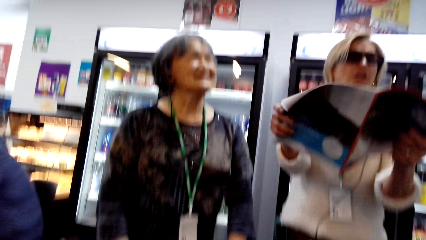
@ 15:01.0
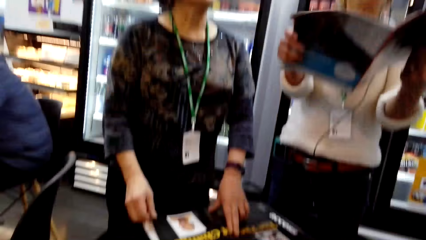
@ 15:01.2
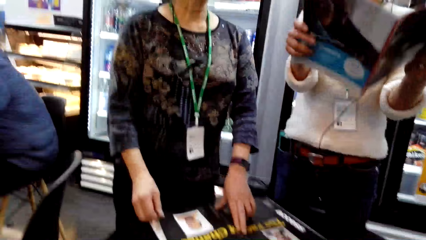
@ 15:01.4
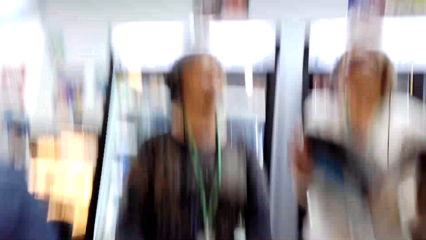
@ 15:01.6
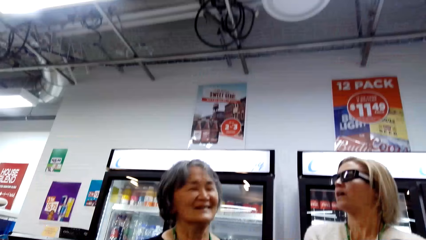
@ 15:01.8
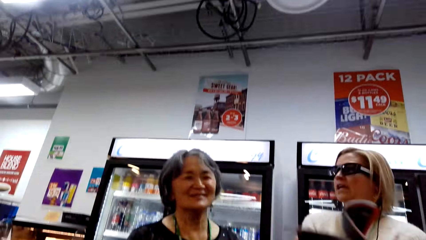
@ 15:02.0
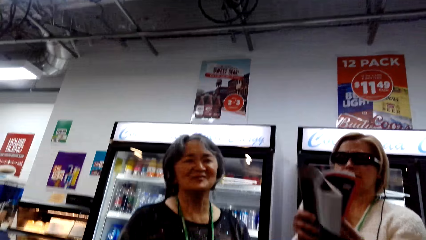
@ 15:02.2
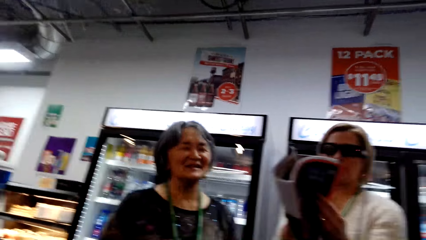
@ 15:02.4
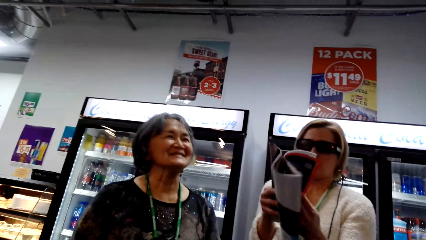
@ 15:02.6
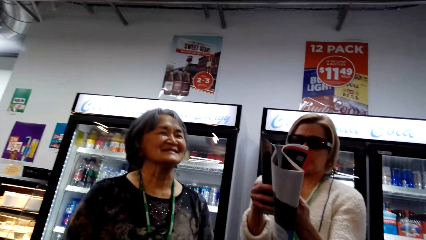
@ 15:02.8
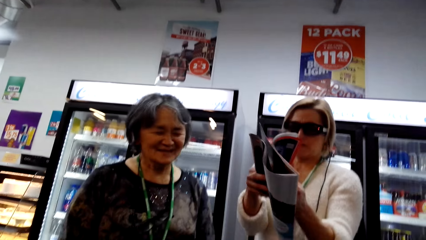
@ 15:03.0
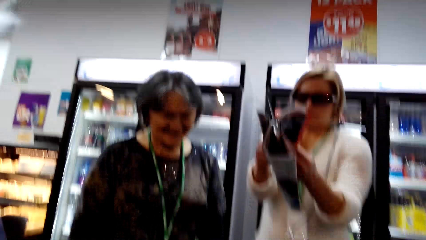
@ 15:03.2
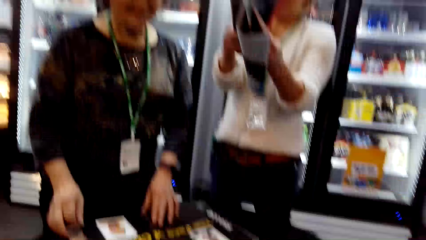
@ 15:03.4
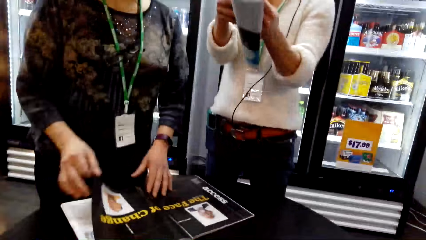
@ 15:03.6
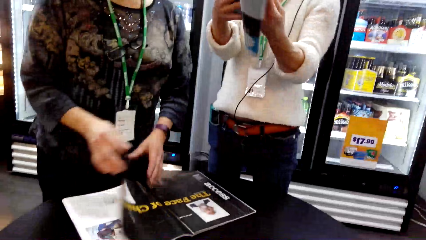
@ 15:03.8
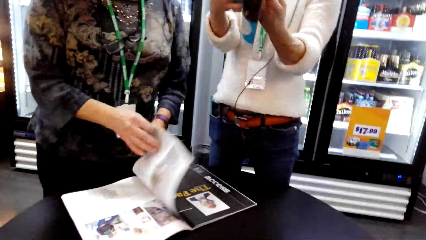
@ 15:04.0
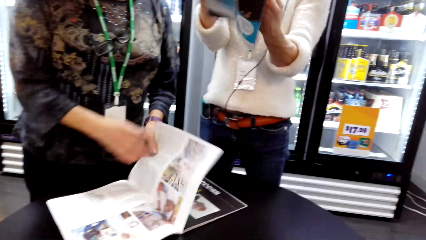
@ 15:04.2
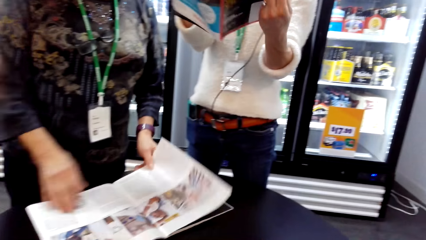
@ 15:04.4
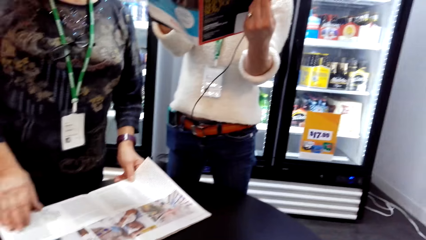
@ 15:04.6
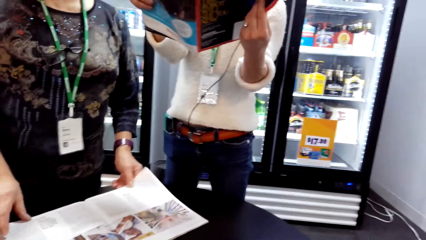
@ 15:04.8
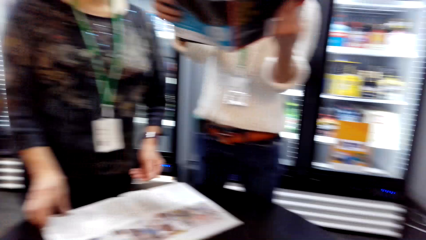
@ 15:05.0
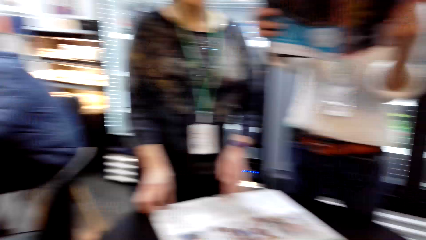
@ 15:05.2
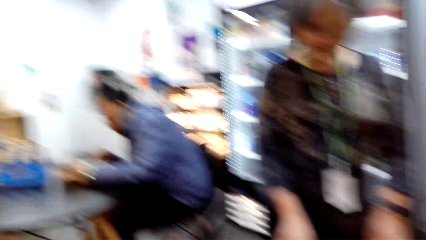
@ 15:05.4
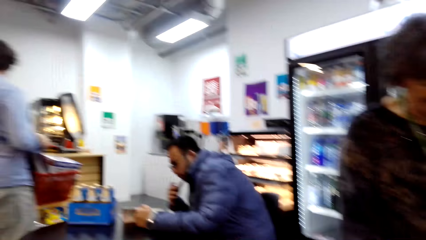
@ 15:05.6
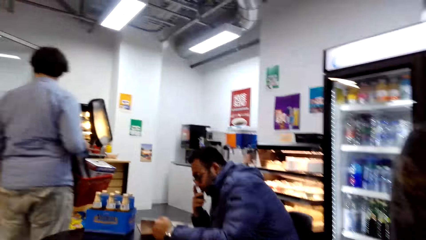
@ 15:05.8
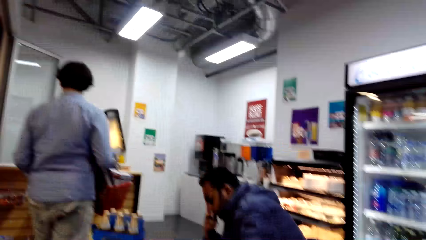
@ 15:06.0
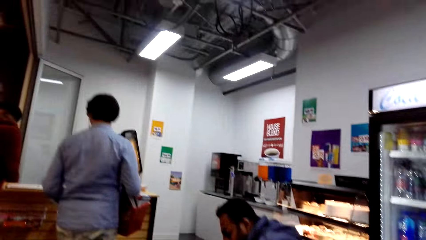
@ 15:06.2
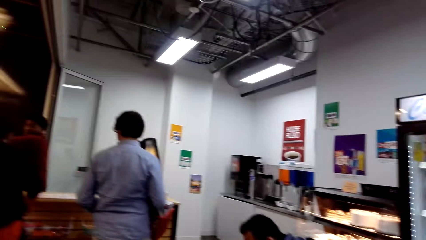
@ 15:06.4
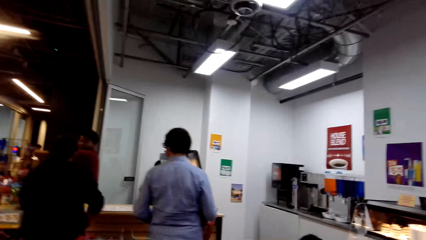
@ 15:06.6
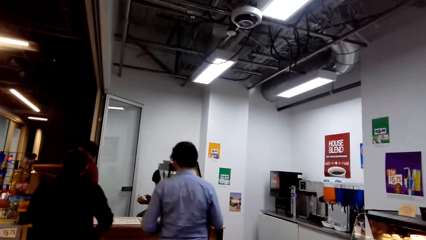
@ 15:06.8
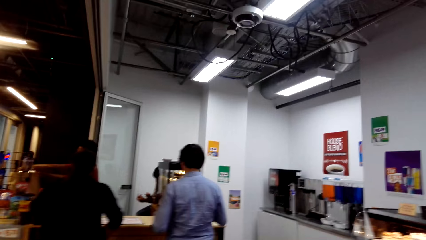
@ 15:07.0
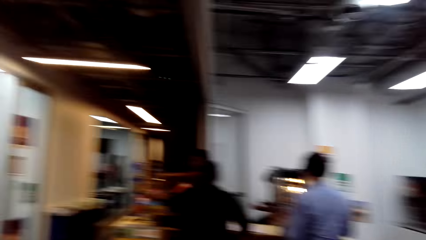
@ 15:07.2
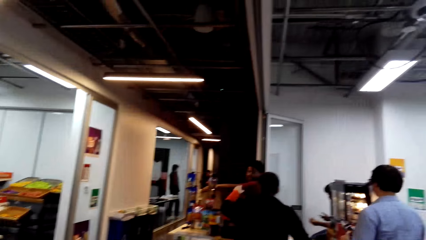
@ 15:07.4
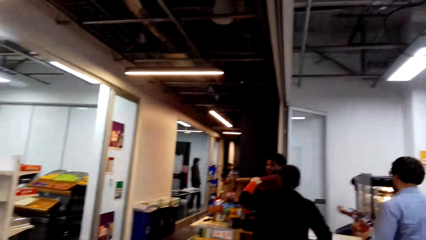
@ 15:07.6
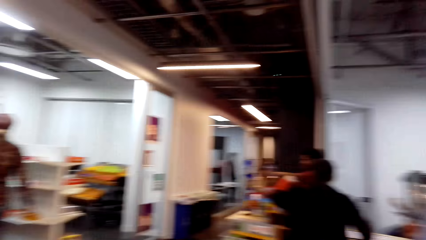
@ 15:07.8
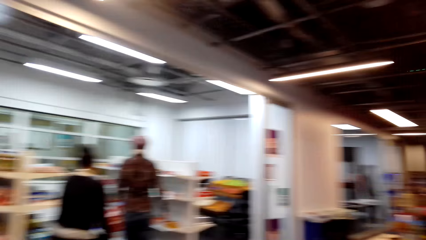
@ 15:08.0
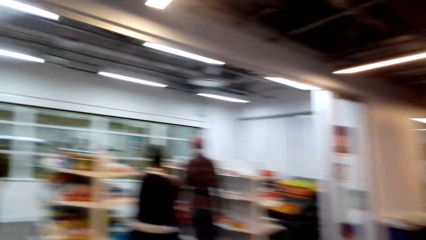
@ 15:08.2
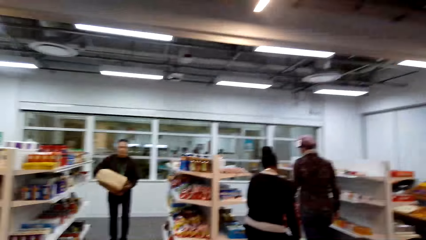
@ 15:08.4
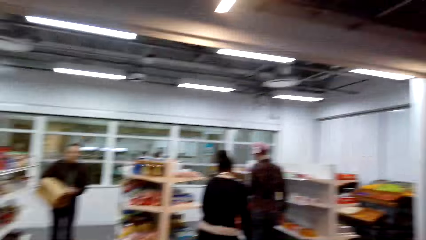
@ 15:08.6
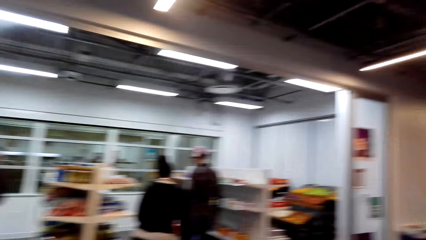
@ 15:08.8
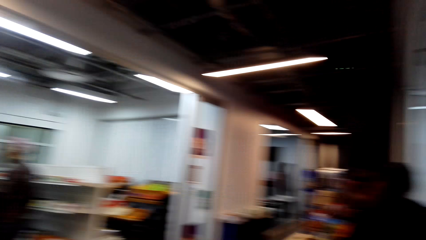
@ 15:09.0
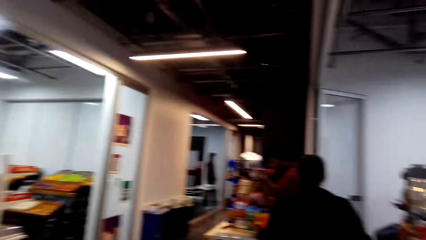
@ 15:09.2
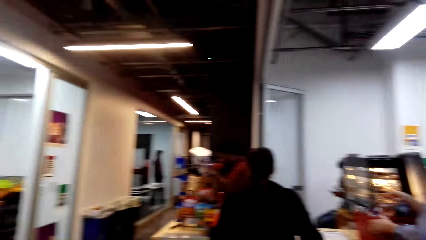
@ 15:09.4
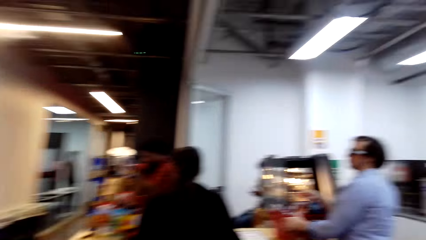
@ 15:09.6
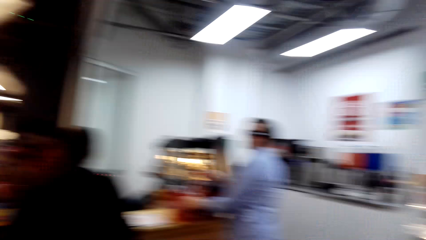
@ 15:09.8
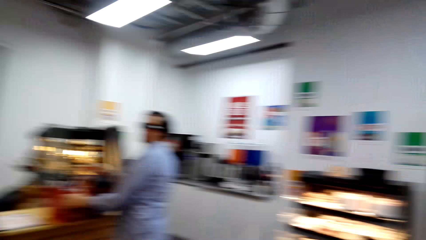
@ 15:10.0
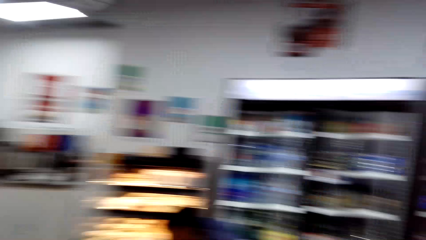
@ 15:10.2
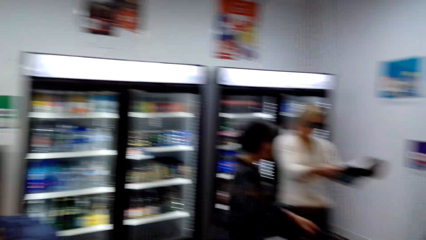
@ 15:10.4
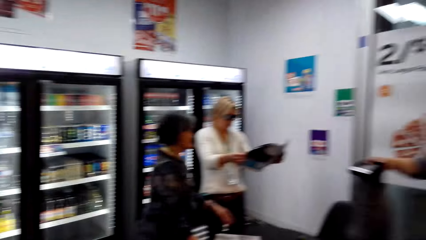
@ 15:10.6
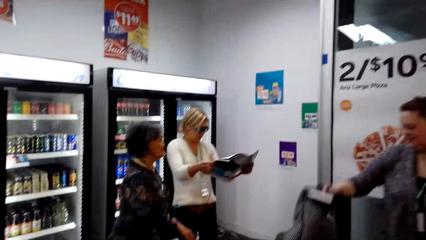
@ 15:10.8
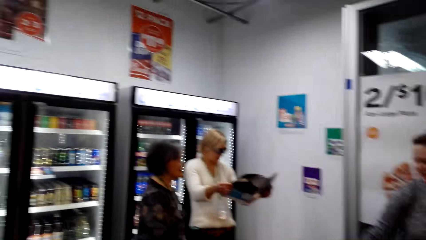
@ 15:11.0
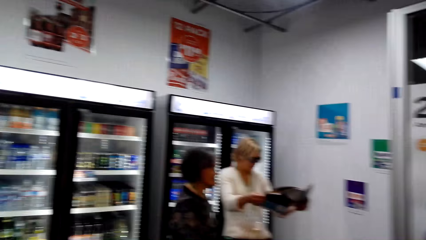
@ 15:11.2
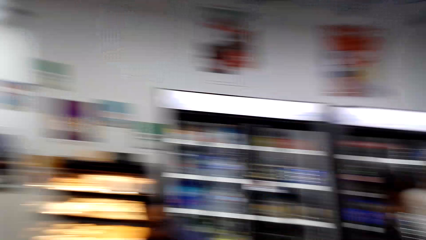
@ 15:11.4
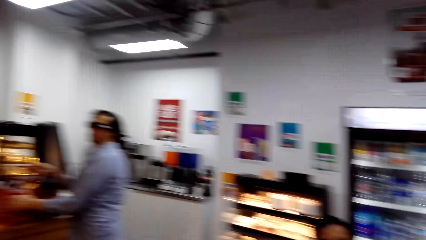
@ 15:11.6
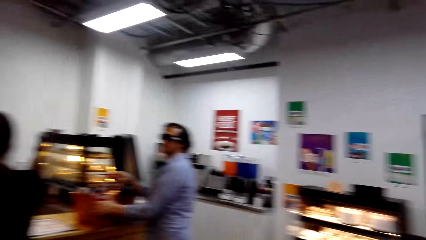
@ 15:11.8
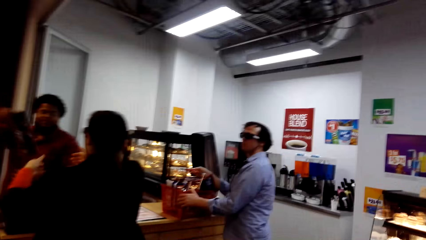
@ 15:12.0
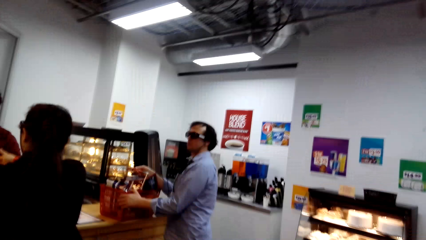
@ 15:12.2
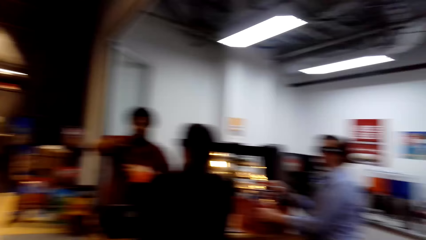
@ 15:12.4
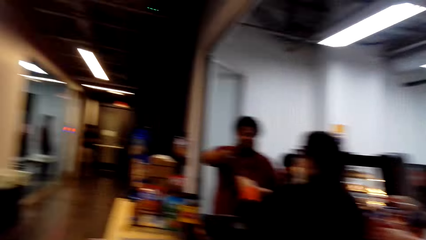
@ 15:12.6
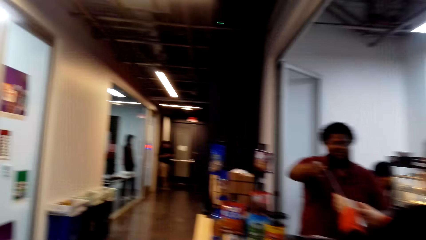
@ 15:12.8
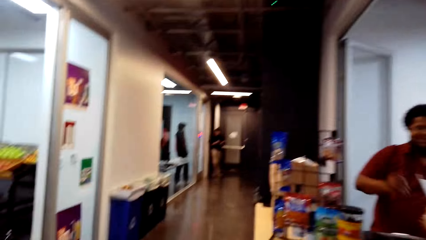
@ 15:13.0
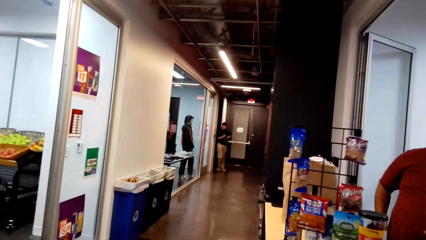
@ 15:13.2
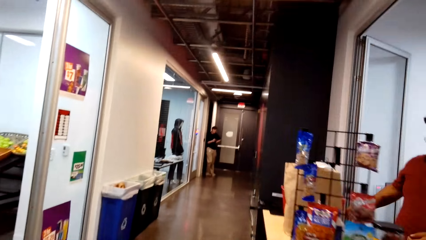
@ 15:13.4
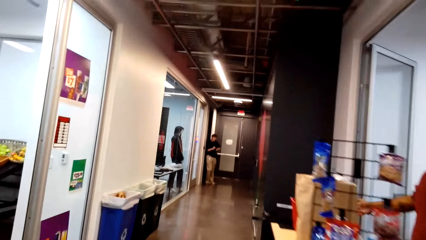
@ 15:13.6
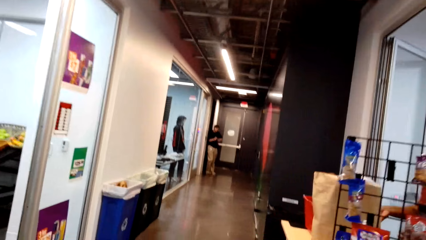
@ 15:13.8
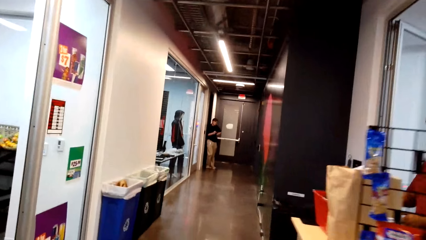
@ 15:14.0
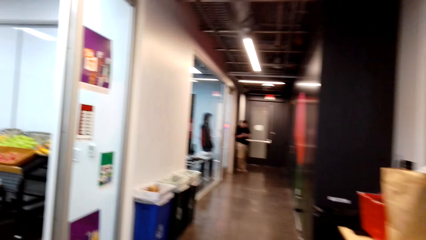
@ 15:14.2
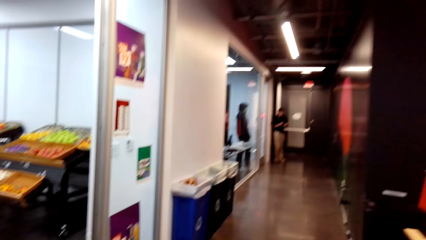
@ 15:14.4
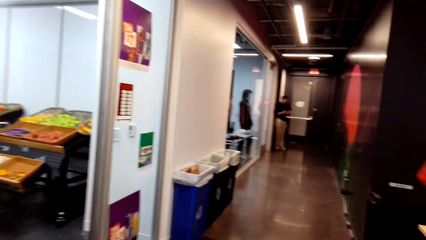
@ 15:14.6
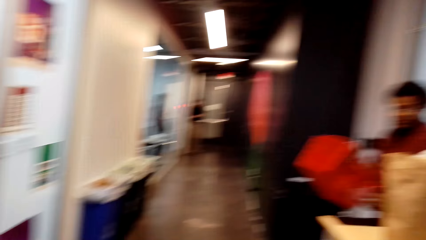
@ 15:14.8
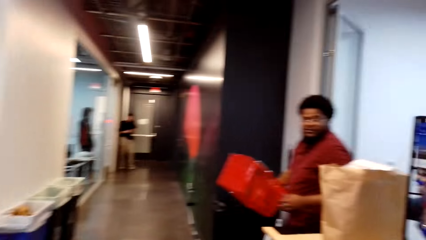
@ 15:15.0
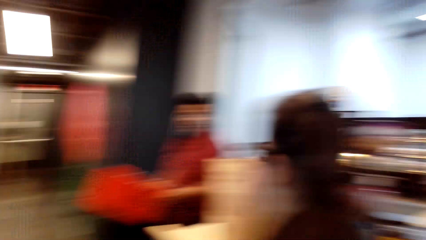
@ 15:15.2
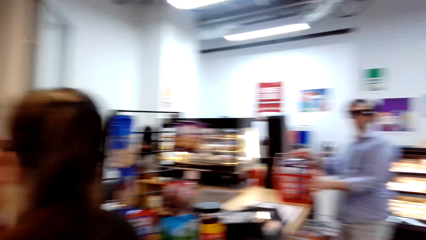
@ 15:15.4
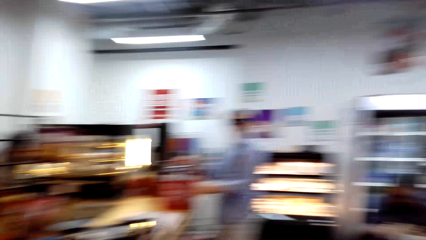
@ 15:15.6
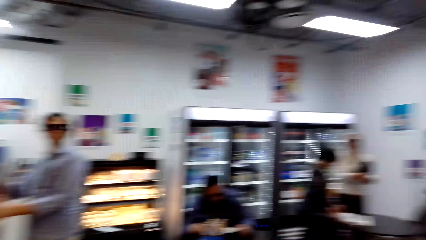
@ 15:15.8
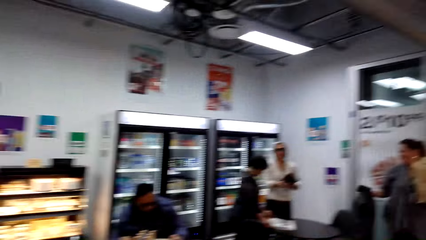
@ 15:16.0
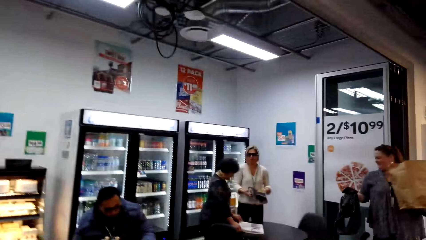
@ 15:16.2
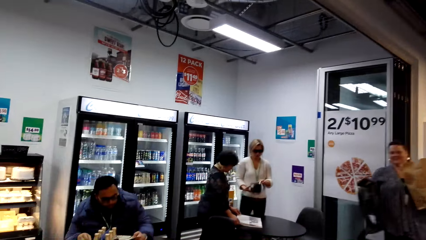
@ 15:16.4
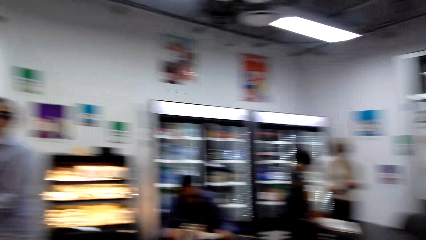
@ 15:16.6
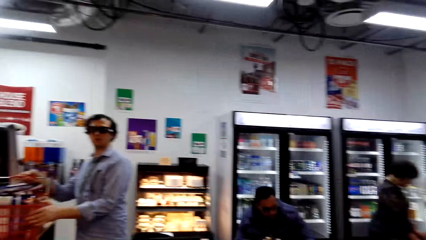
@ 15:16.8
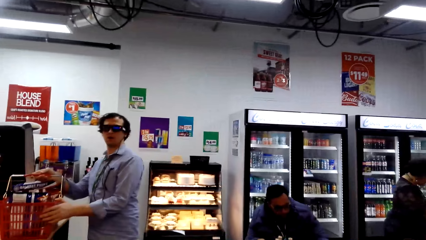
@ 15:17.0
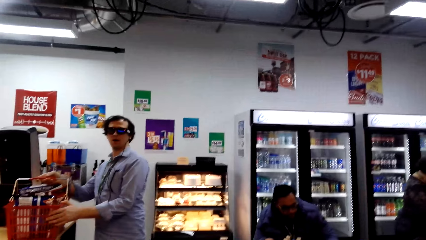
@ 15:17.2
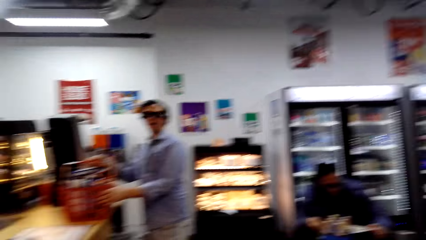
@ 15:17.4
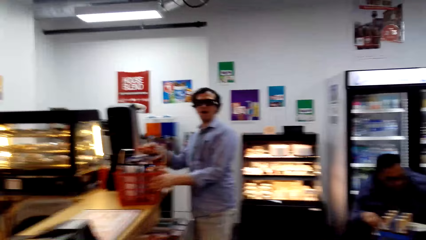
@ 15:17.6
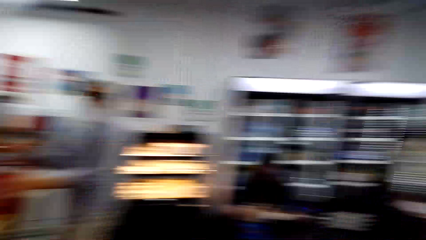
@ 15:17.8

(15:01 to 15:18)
The camera wearer interacts with a lady. They look around the convenience store. They walk around the convenience store. They look around.
